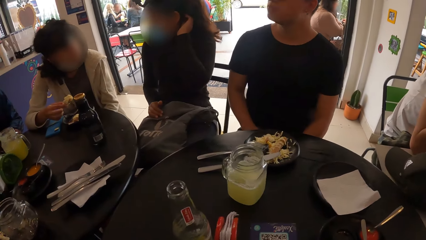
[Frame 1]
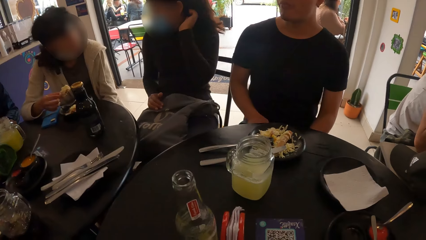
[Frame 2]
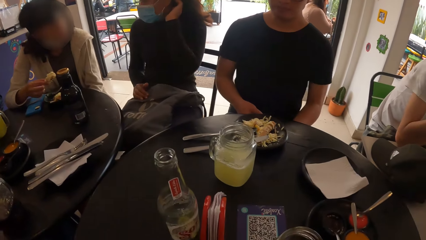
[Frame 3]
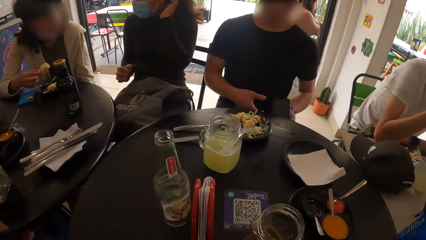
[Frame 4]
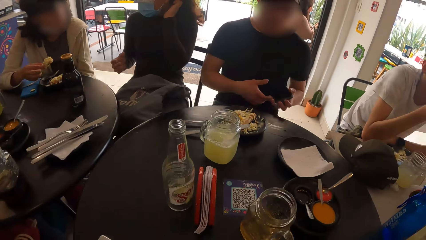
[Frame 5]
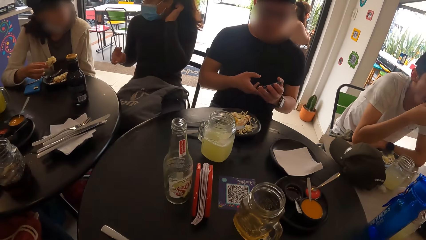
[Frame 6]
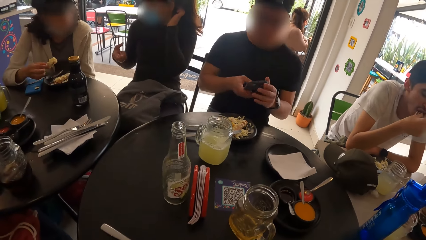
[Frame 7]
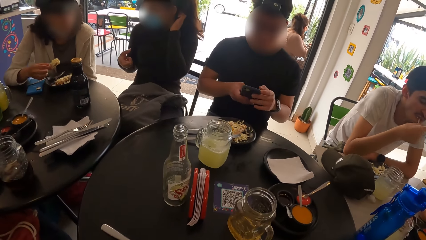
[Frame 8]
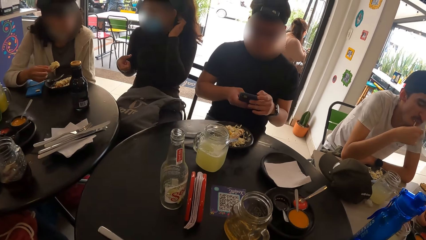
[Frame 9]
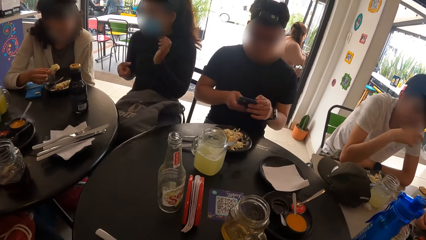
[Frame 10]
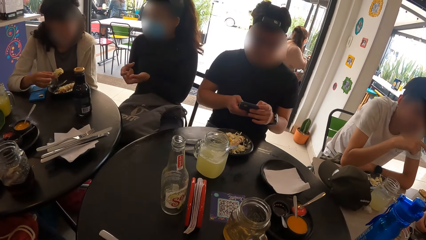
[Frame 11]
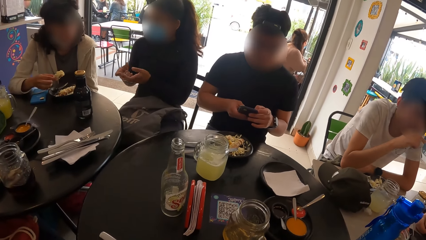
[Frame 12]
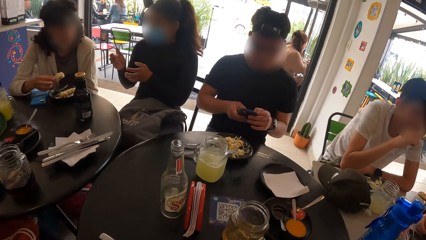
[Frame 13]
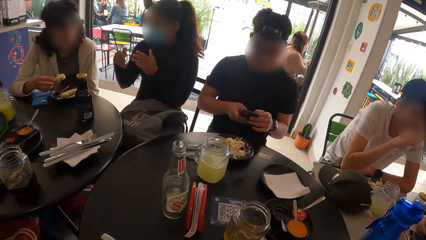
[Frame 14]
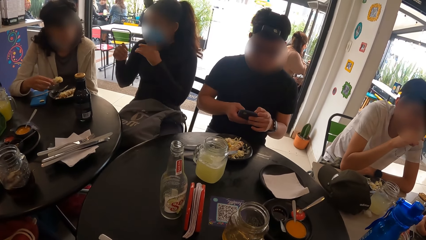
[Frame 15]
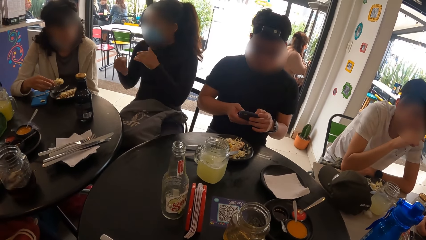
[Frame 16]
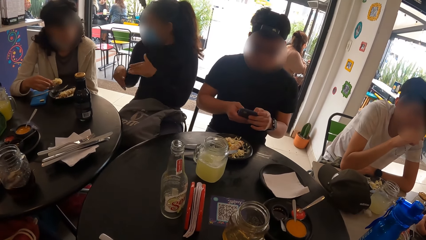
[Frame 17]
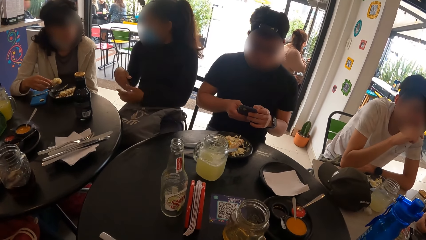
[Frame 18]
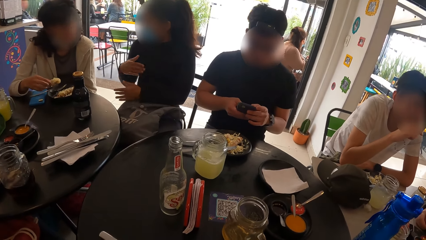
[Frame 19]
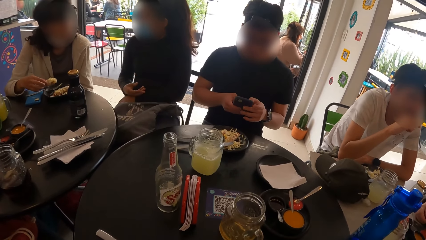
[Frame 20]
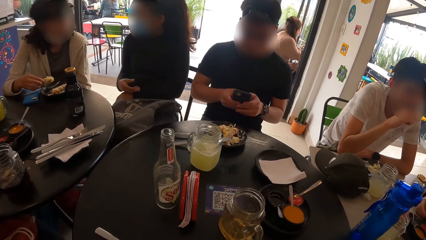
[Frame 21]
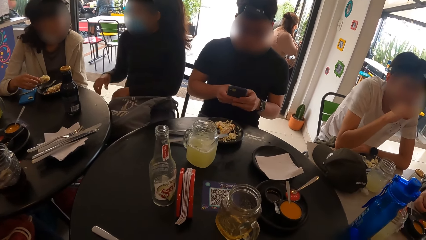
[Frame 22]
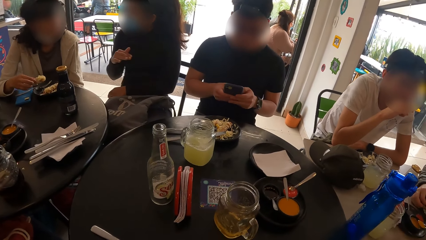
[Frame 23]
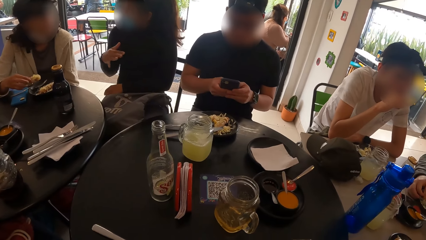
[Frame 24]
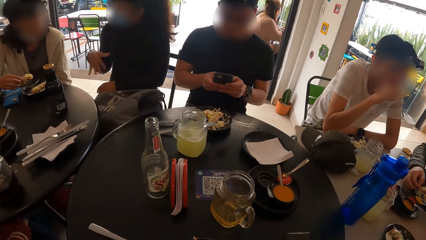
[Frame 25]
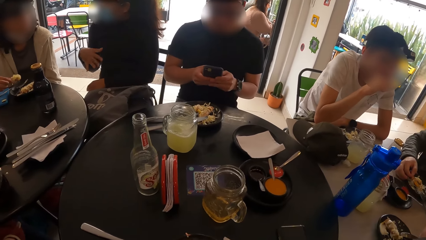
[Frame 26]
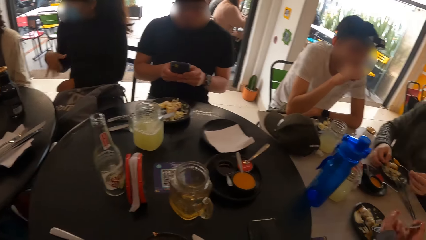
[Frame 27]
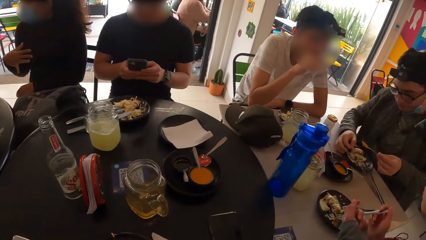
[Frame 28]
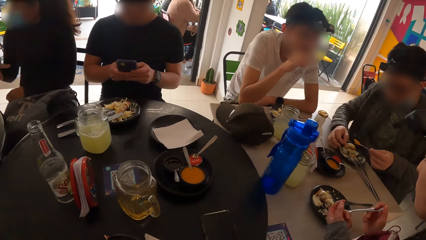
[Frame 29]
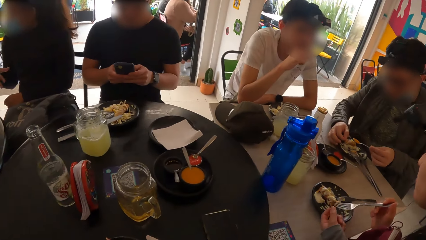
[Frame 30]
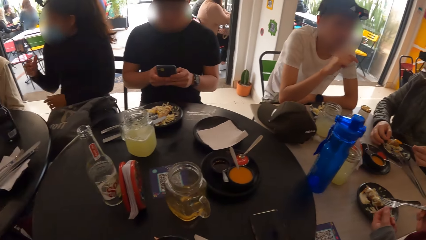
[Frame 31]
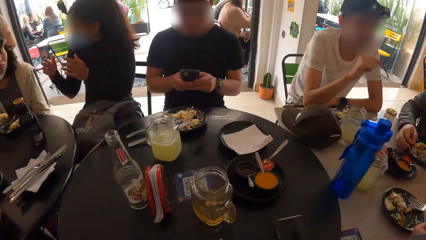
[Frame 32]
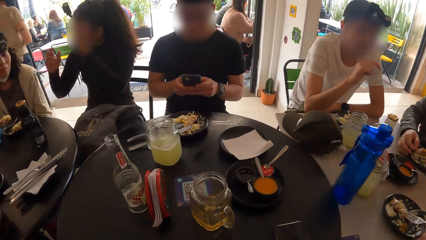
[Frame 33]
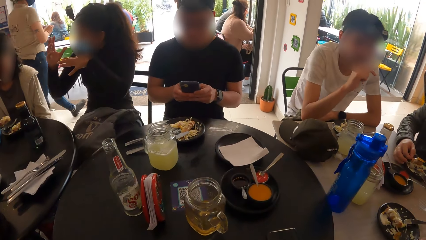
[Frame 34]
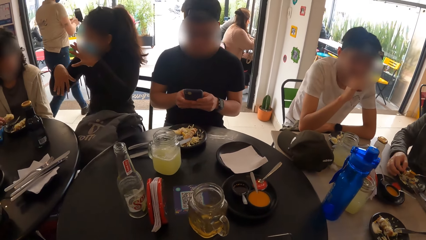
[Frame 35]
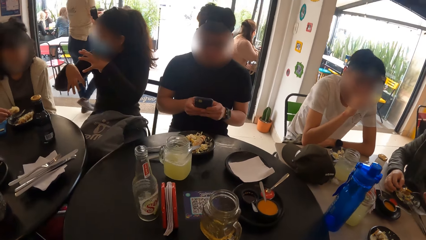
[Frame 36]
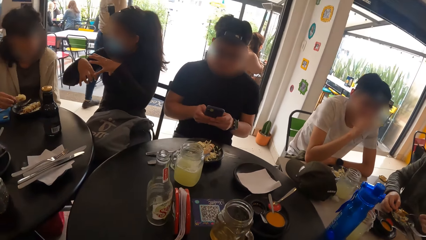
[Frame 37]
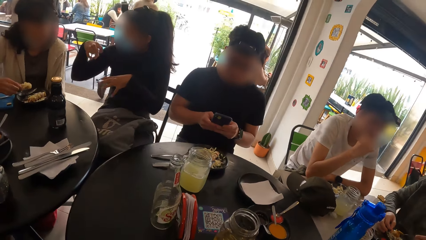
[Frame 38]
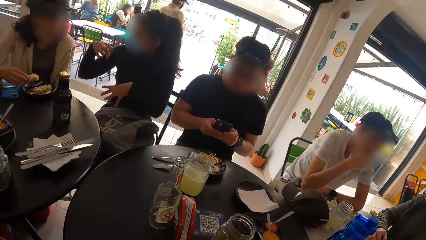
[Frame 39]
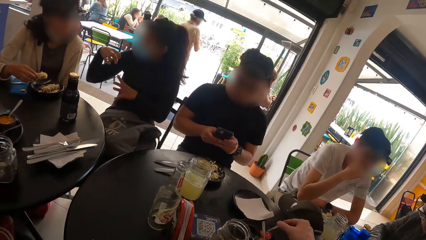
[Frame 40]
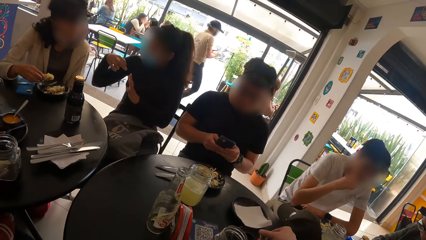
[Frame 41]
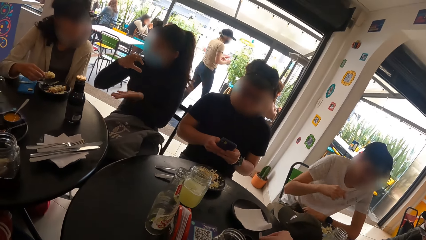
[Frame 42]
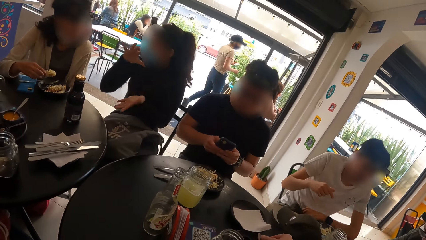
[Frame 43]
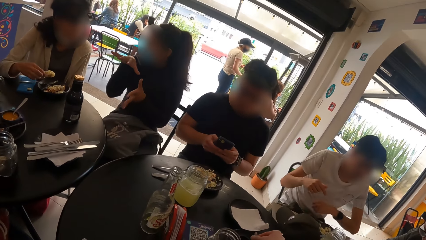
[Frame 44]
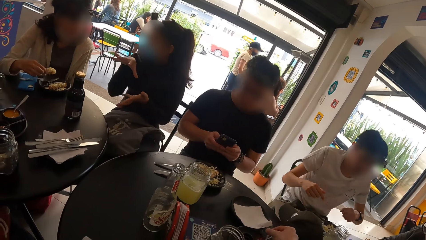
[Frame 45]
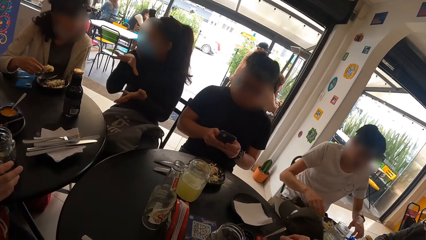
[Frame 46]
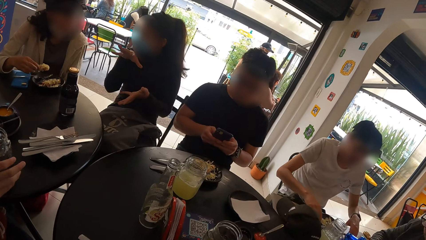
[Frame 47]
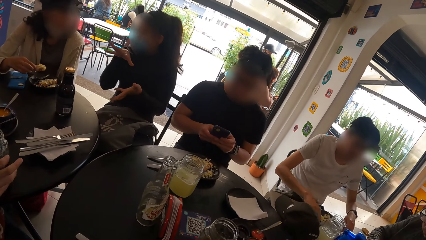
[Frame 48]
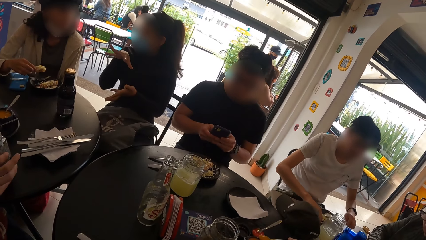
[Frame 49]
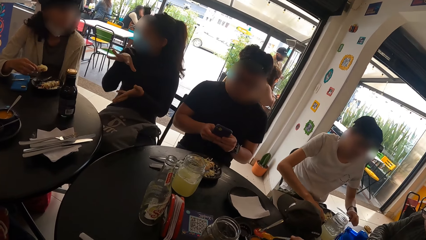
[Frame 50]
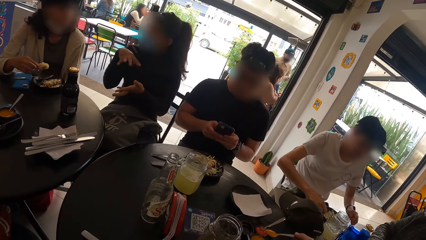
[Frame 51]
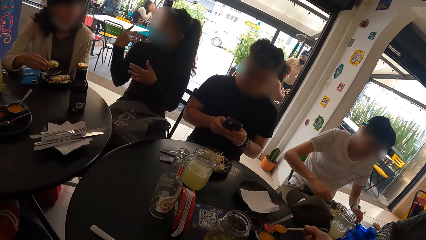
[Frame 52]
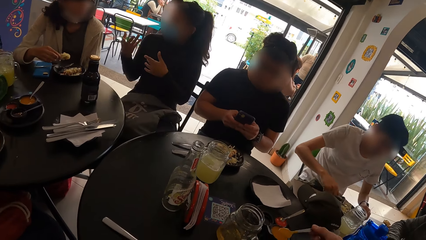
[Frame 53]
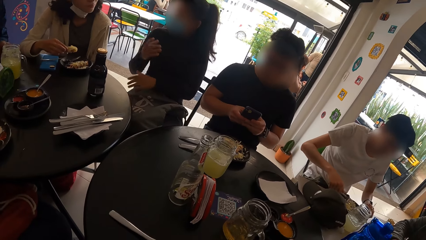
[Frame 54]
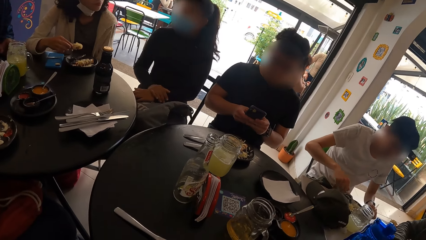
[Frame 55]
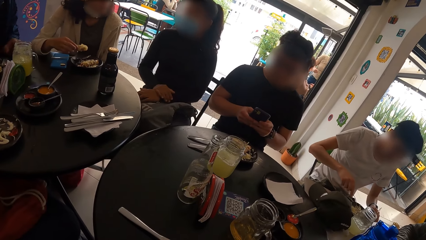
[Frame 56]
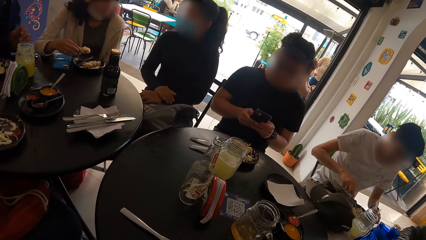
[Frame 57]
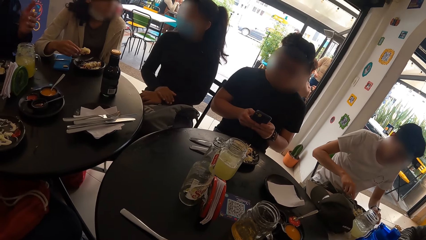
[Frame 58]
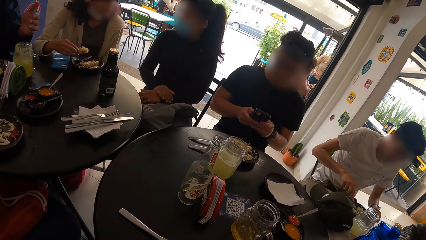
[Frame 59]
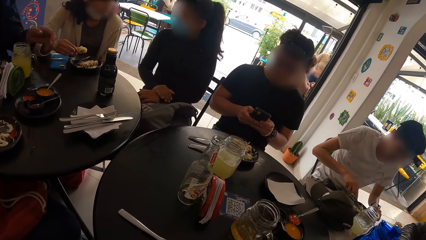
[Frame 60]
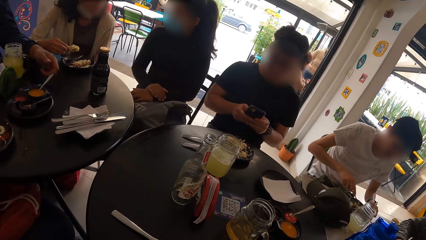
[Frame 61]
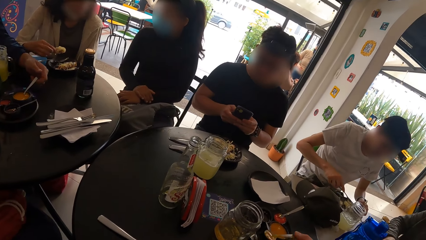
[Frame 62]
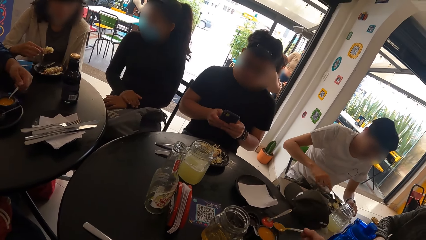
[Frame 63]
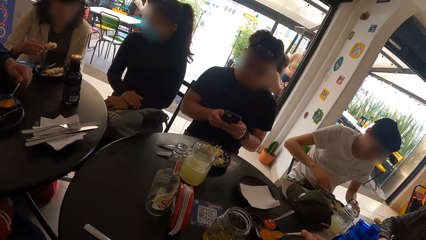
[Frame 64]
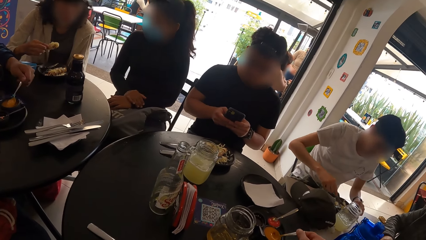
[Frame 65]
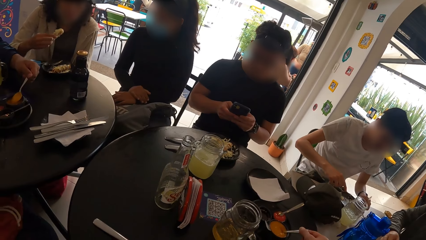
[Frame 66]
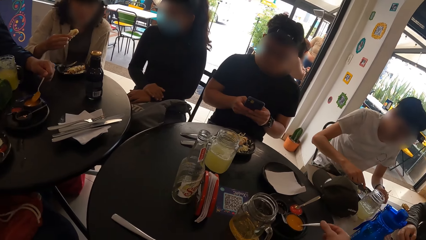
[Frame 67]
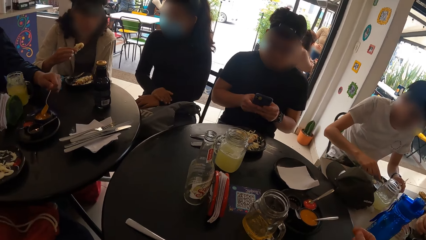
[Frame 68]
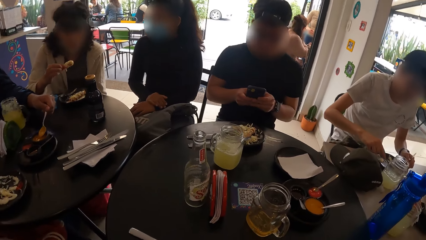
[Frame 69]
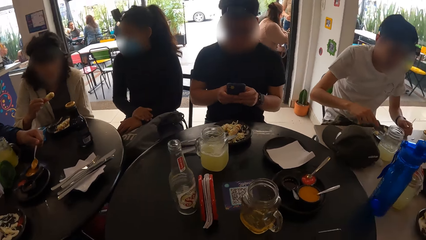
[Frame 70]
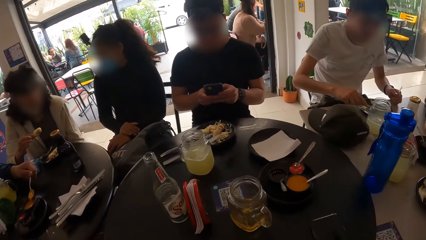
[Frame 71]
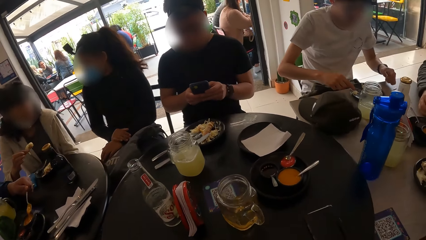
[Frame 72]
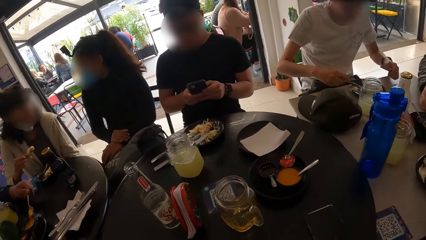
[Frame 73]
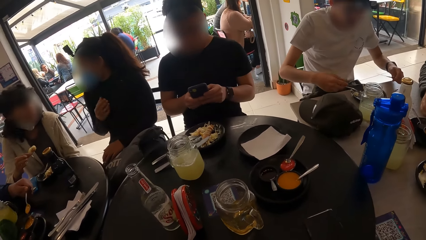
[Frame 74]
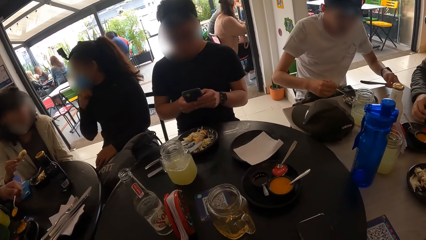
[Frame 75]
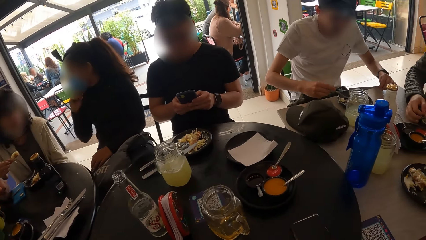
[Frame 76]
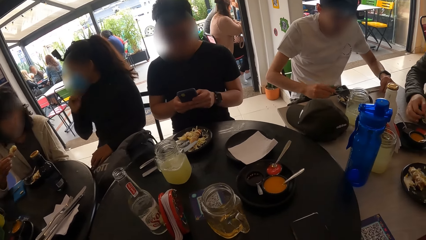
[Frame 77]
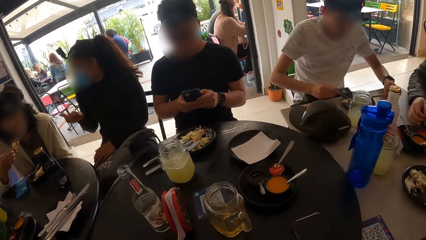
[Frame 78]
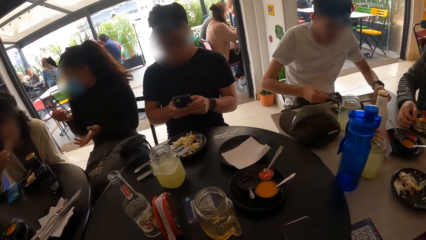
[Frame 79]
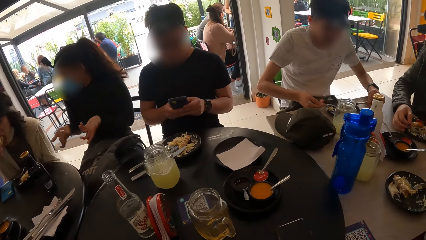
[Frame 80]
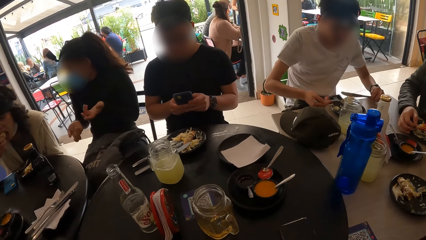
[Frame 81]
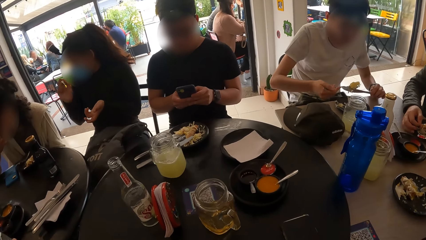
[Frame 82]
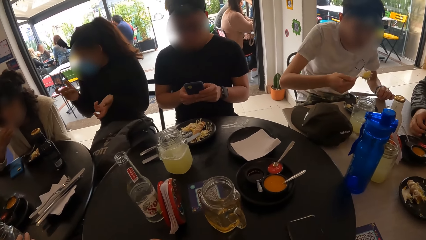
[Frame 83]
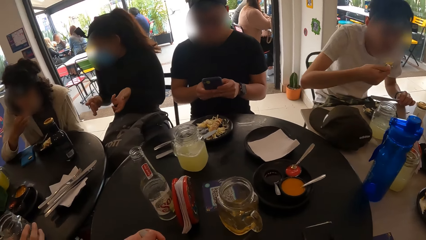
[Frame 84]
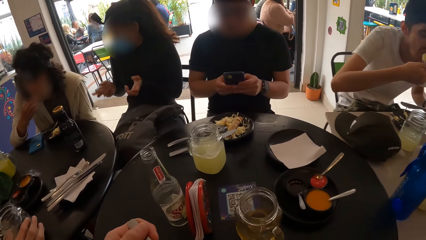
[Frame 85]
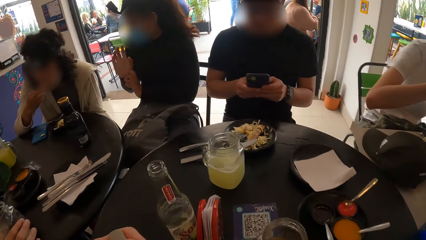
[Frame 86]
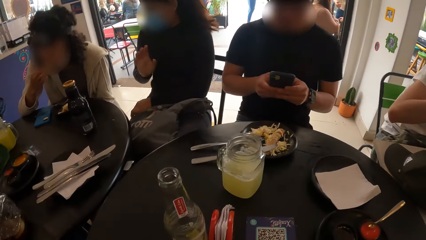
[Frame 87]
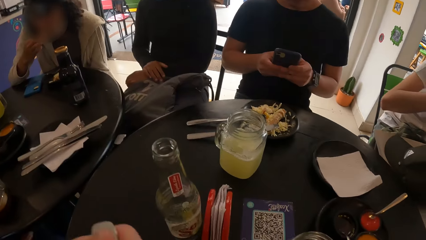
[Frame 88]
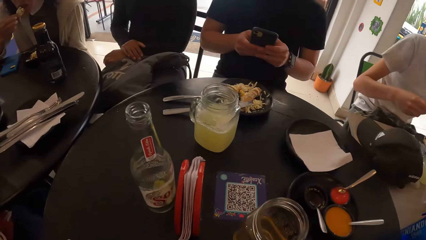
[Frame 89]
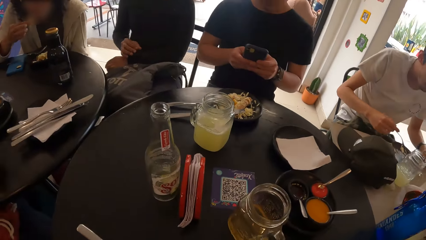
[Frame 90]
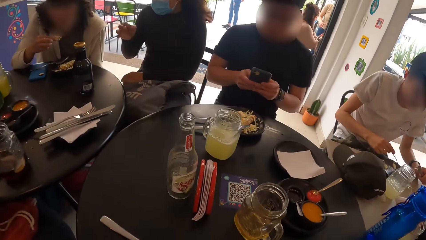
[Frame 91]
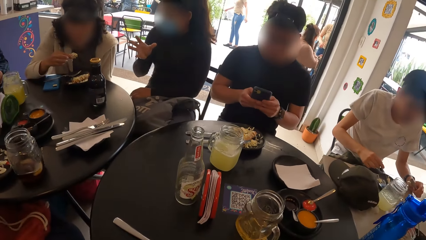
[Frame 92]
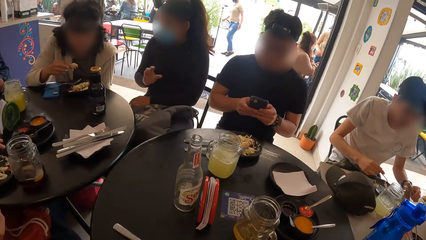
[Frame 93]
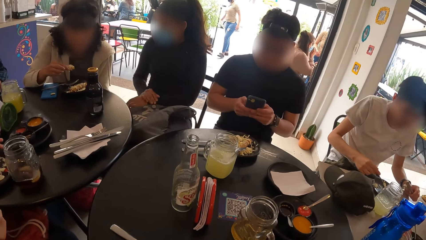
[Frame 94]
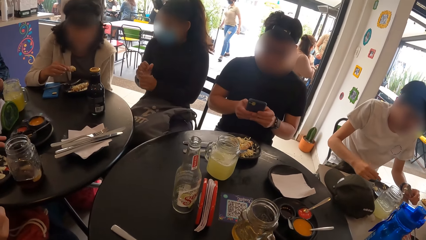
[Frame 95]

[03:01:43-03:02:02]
A man operates a phone with his hands and holds the phone. A woman converses with another woman. Another man picks up the cup of juice from the table with his right hand. The camera wearer looks at the first woman. A third man takes sauce from the plate of sauce on the table with the spoon in his left hand. The other woman puts the food in her right hand into her mouth. The second man drops the cup of juice in his right hand on the table. A fourth man eats a kebab.
